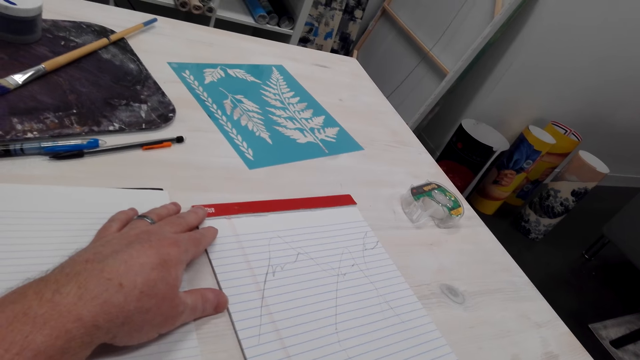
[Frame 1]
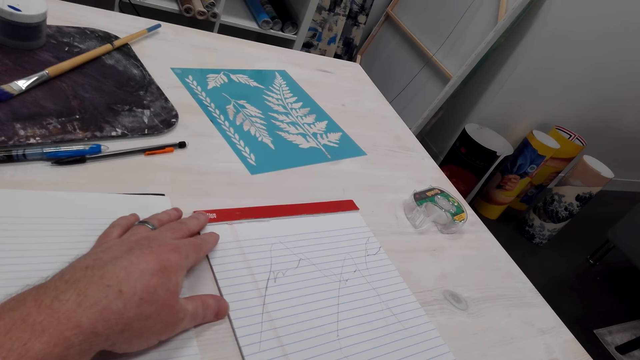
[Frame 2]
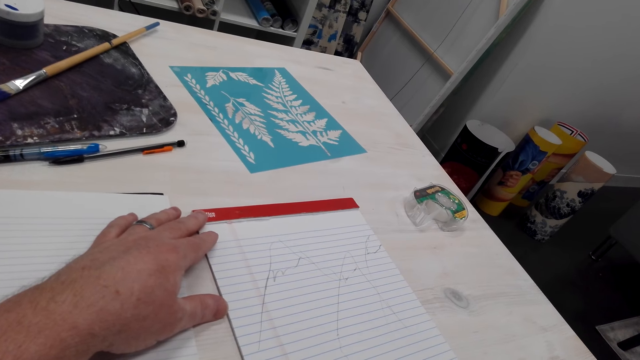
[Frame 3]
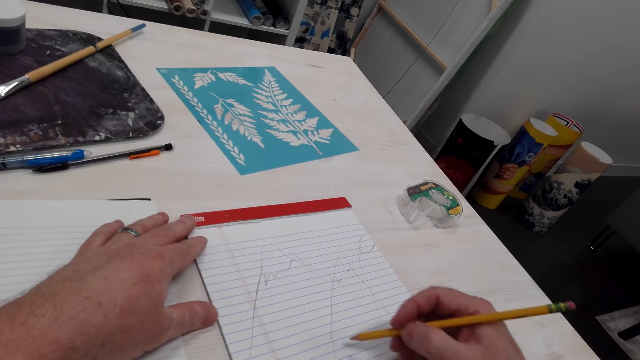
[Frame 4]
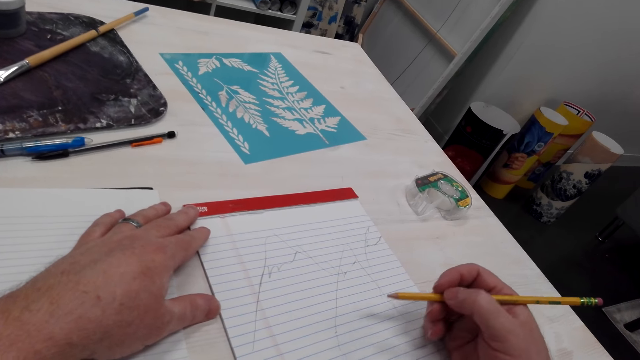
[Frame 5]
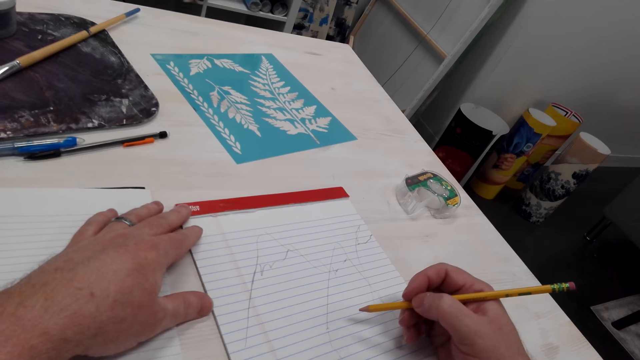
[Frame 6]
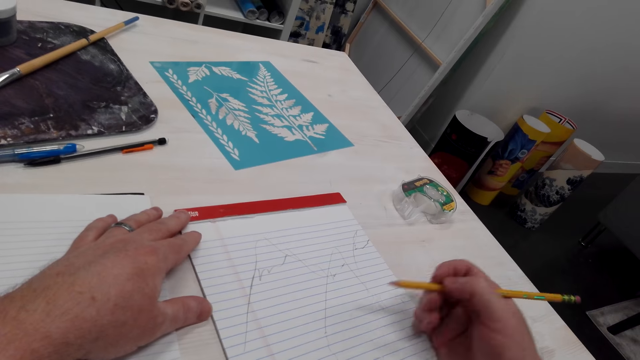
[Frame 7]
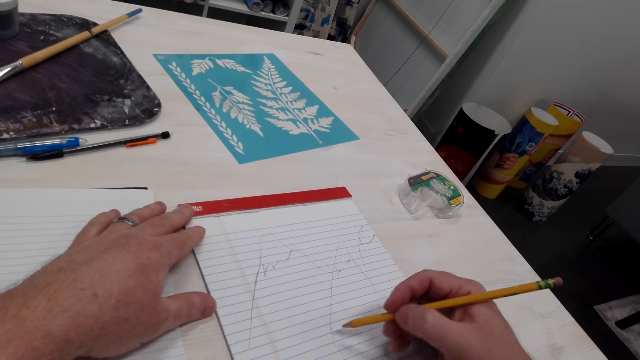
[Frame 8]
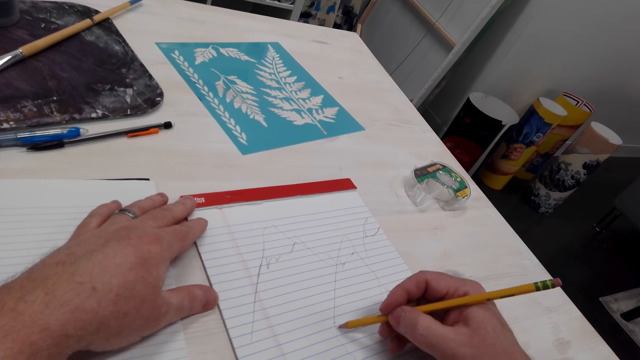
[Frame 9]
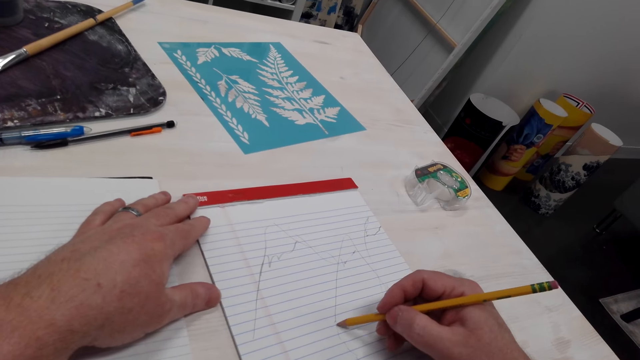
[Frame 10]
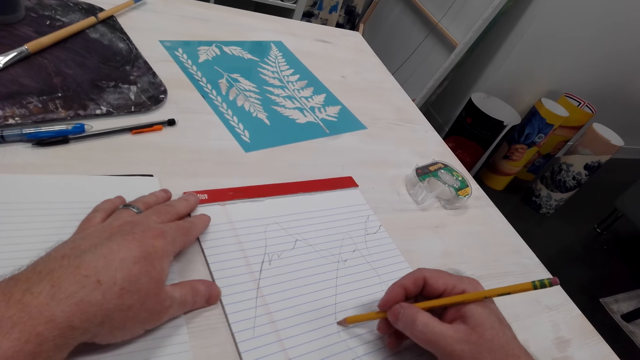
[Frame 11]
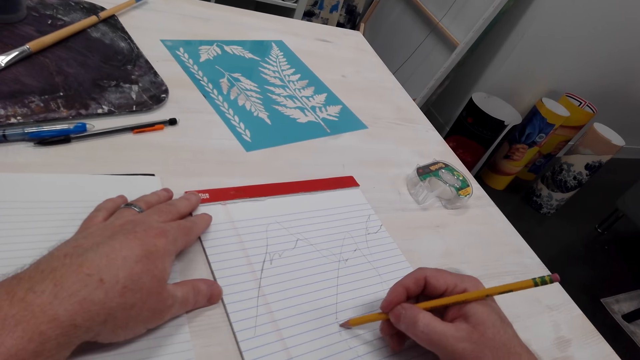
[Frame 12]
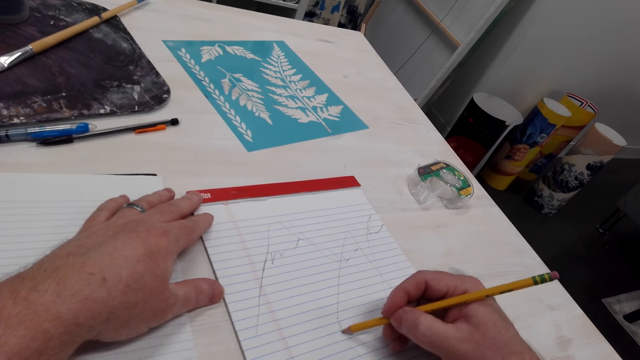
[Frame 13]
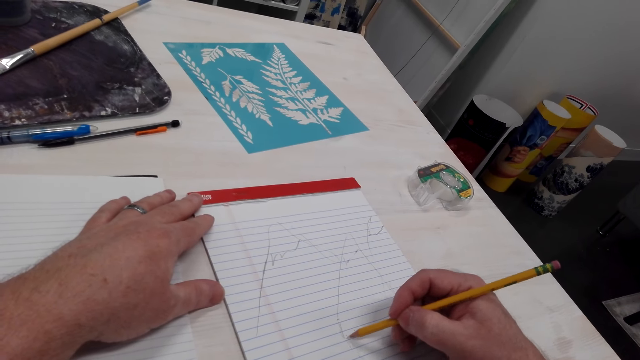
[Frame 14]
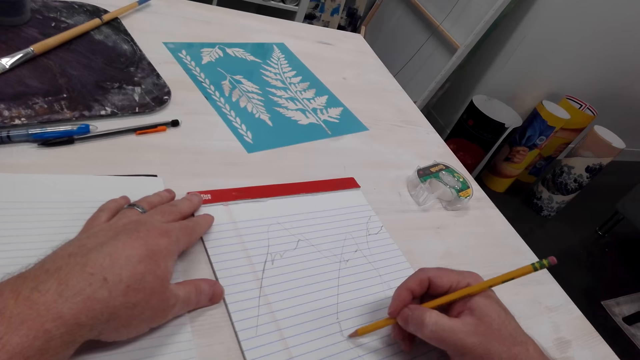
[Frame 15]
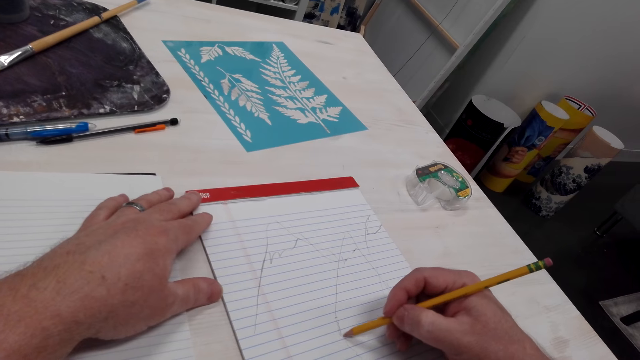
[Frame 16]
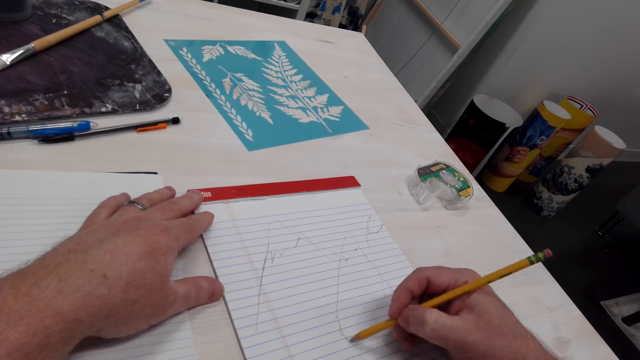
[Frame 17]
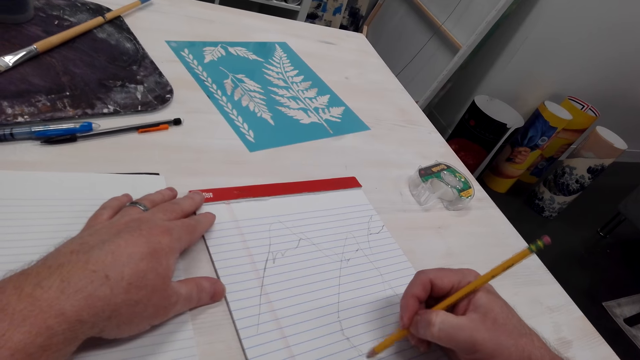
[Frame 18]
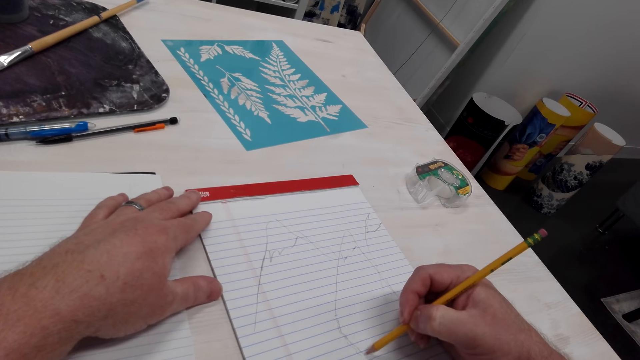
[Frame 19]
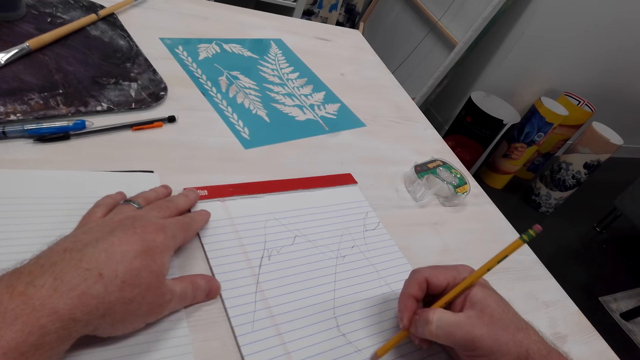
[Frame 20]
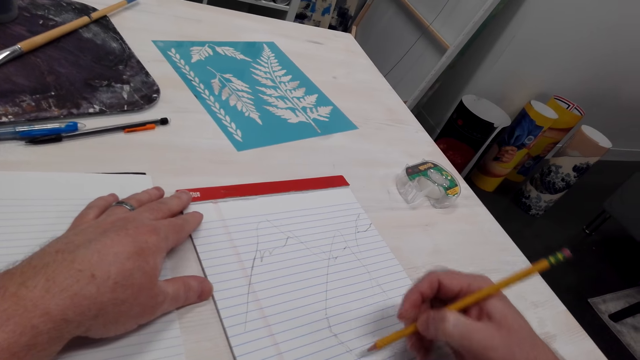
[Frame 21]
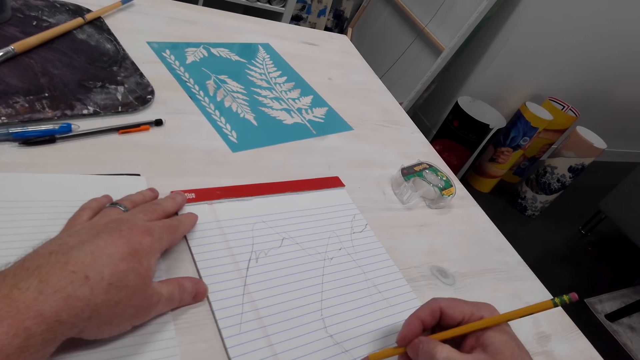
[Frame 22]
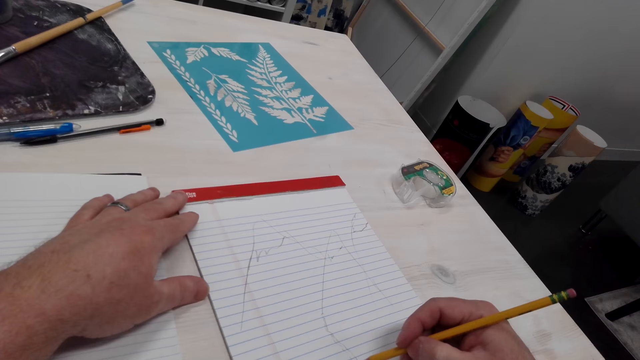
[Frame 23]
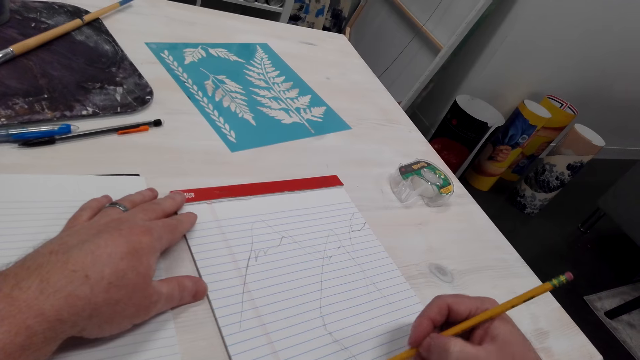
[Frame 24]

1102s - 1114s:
The camera wearer moves the pencil. They draw on a book with the pencil.

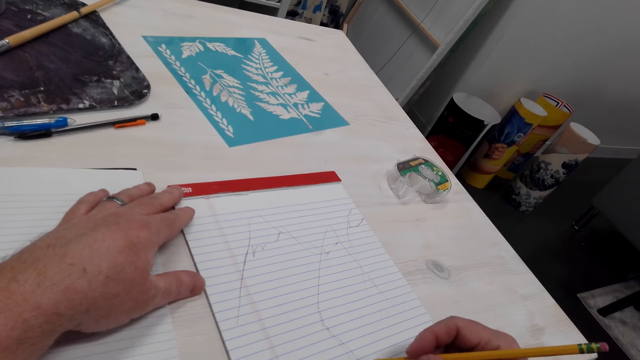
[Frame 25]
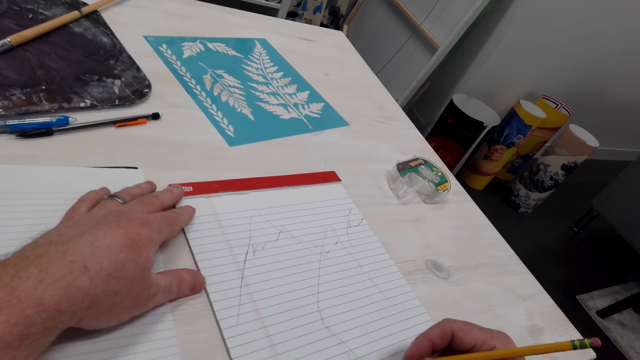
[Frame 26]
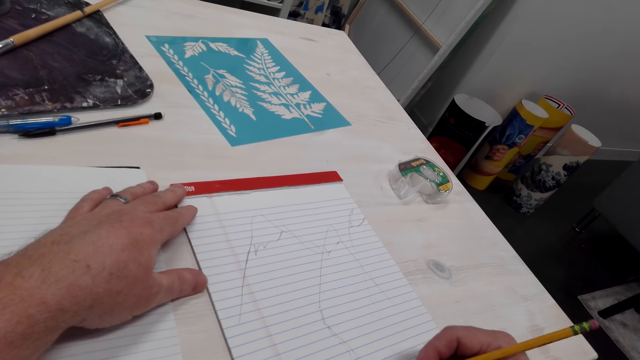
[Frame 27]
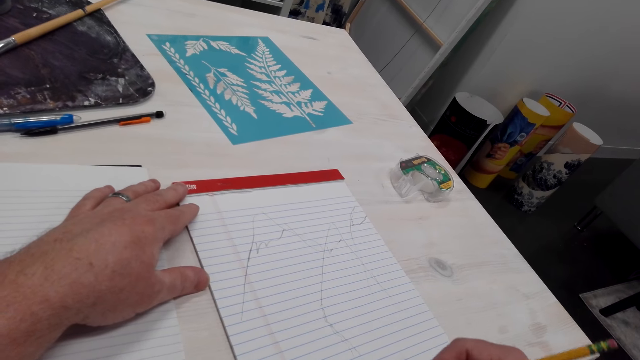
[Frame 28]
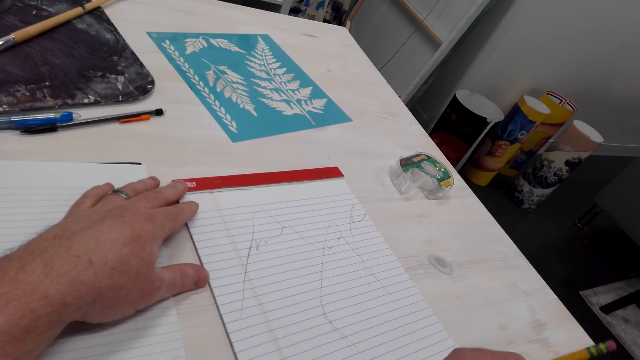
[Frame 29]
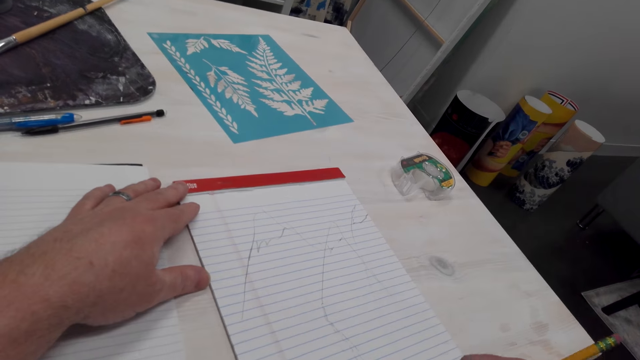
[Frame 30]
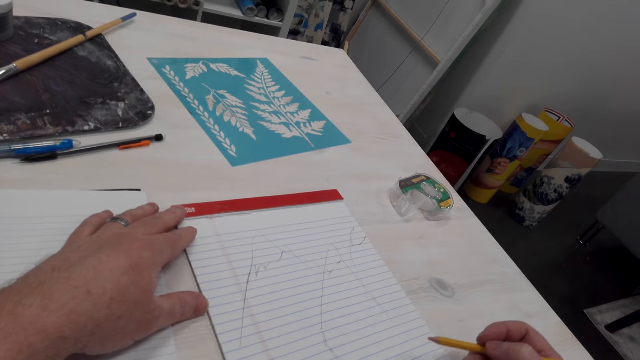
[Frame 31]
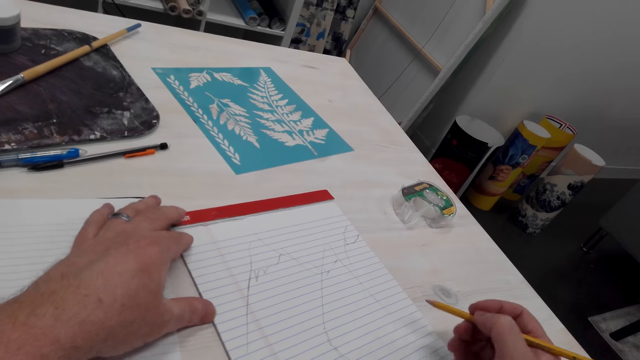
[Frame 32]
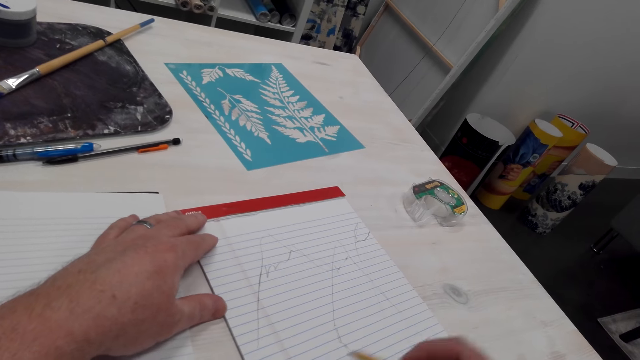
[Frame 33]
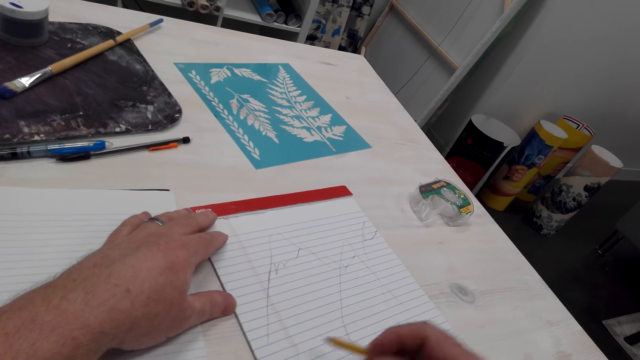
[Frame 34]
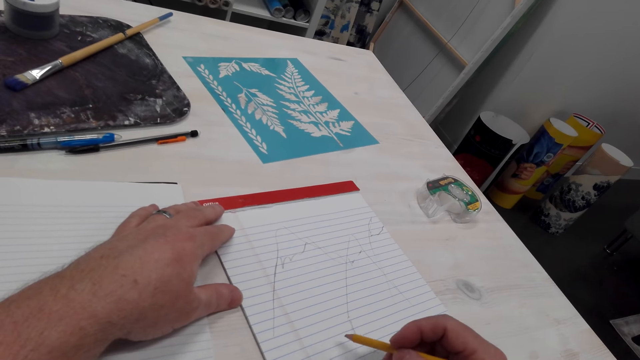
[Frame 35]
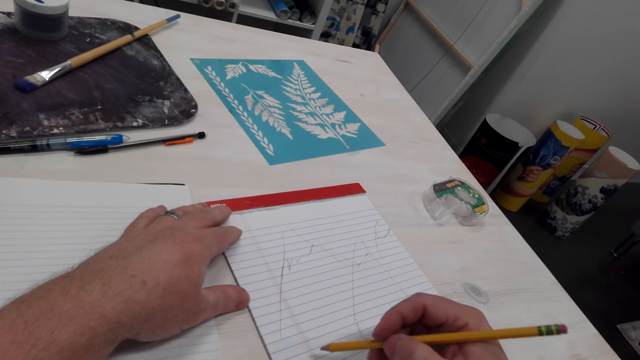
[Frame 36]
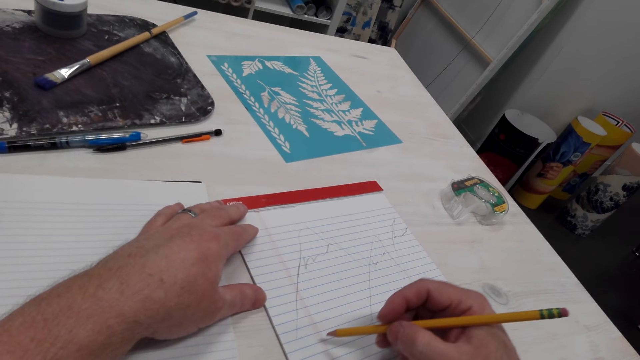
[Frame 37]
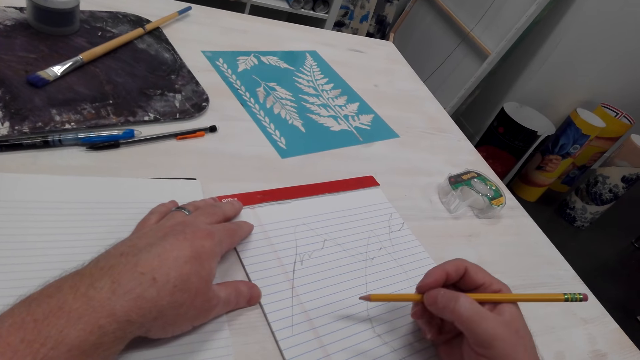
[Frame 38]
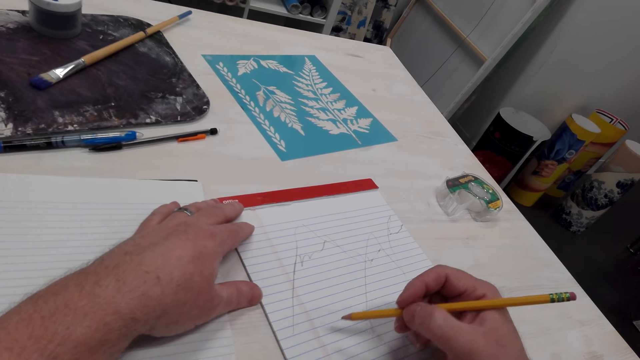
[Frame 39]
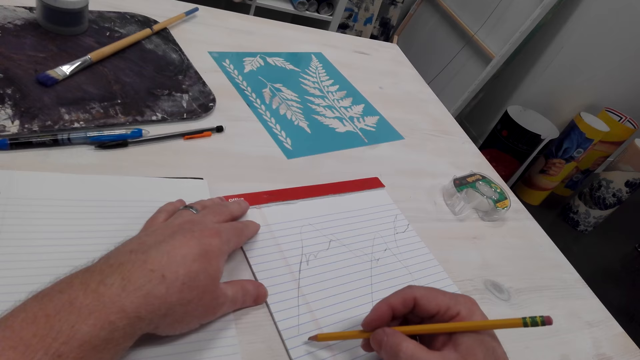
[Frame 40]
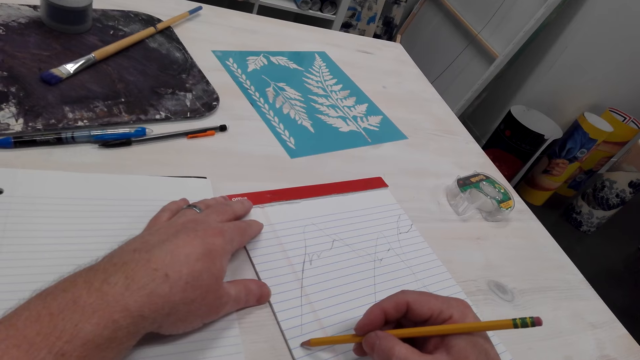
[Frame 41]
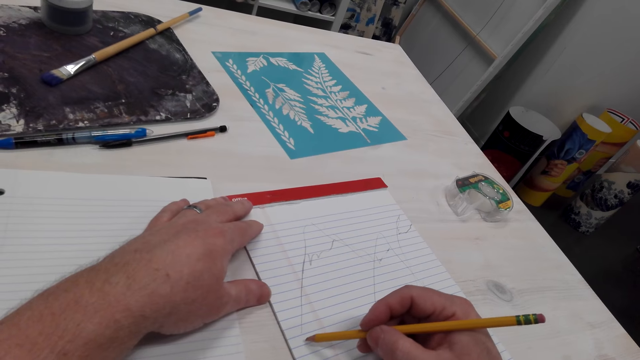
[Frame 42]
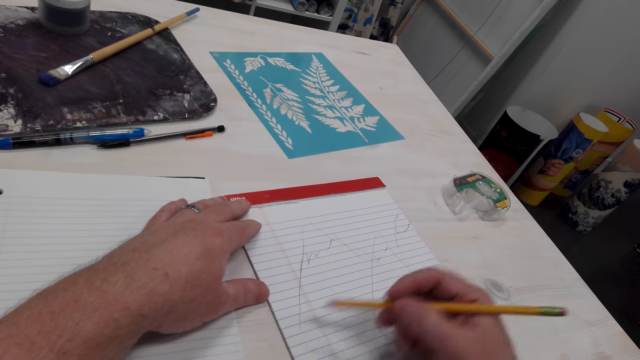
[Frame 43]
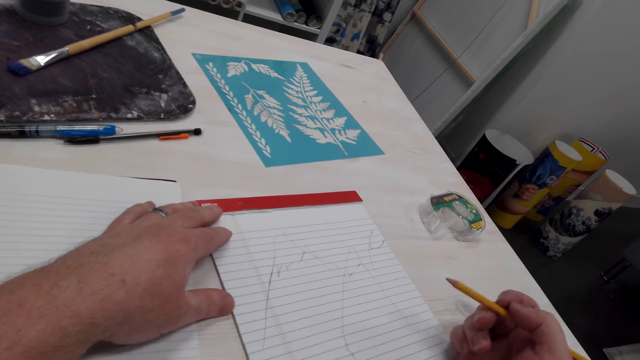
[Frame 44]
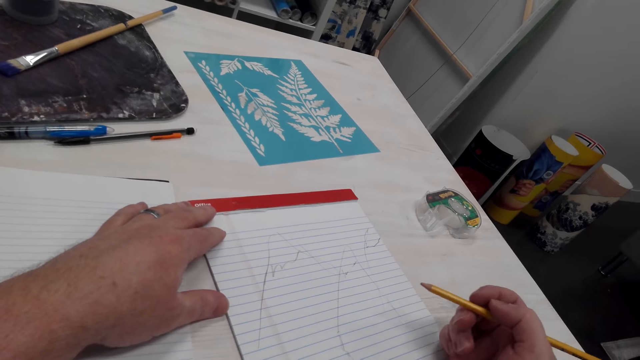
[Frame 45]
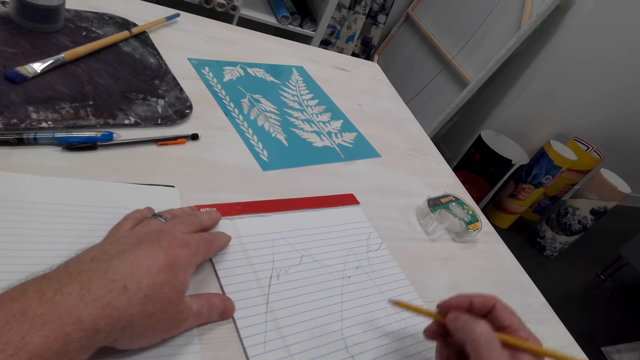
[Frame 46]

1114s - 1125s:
The camera wearer adjusts the drawing book on the table. They push the book on the table. They move the pencil. They draw on the book with a pencil. They move the pencil. They draw on the book with the pencil. They move the pencil. They look at the drawing.
